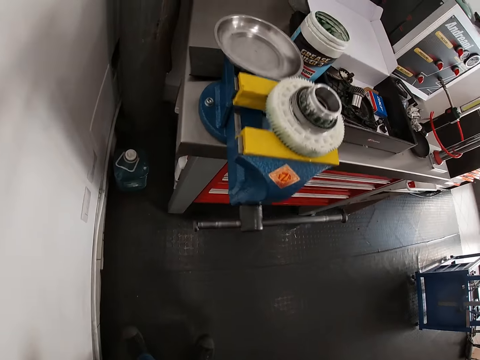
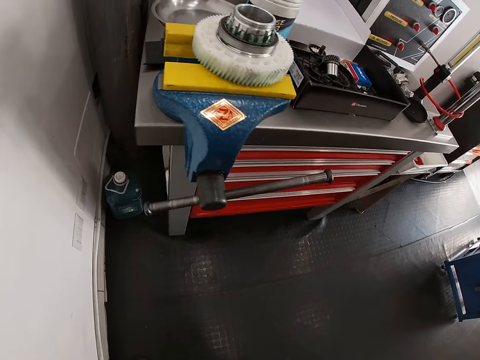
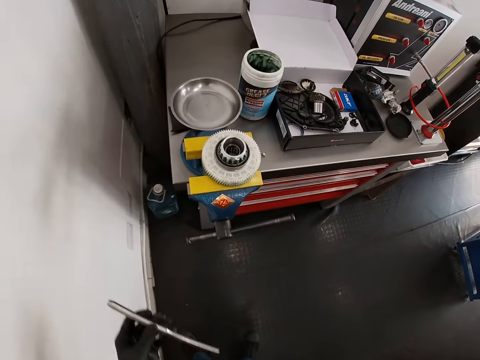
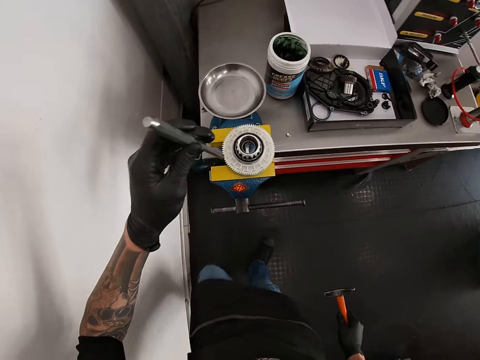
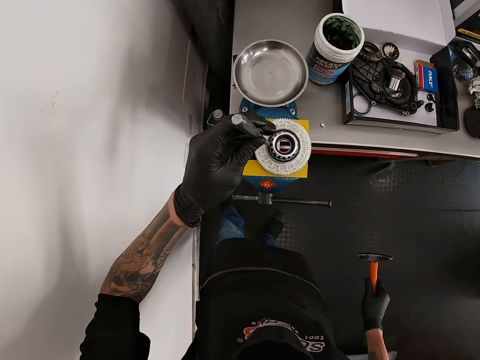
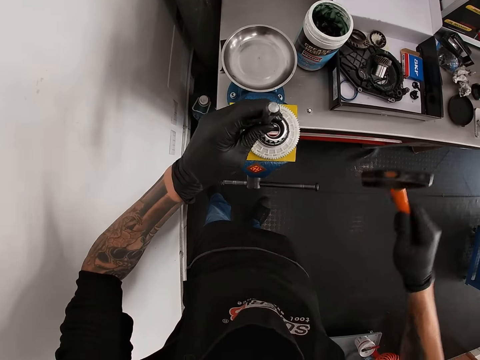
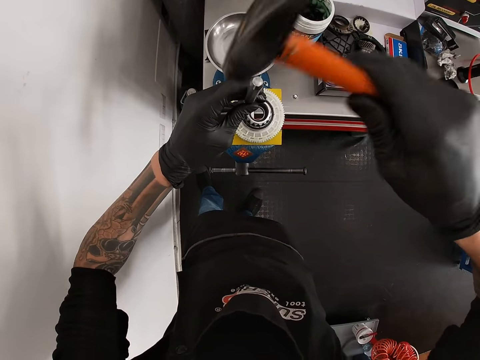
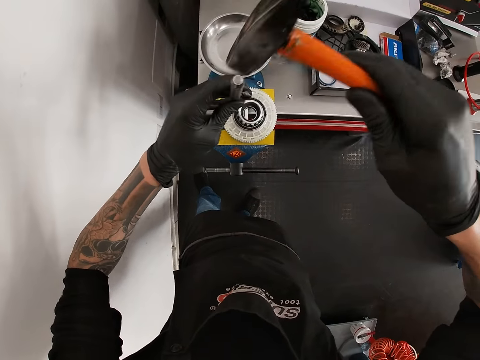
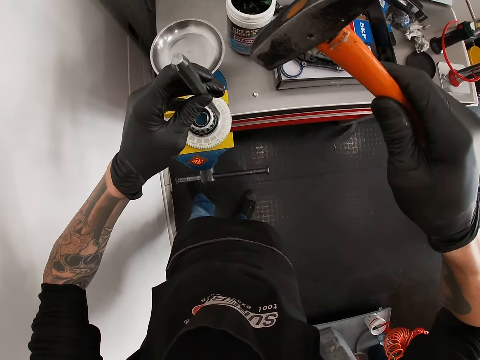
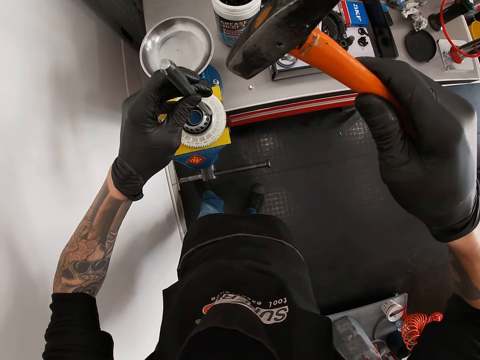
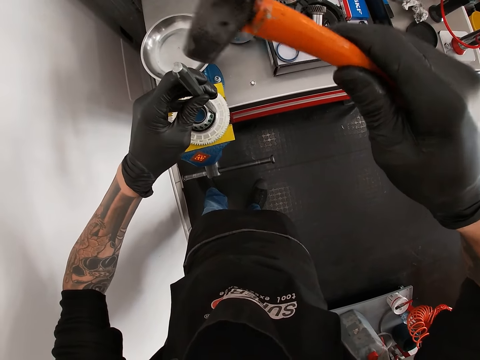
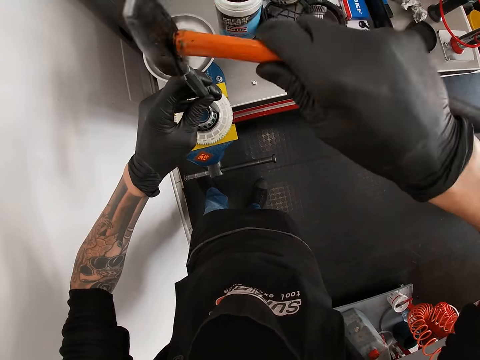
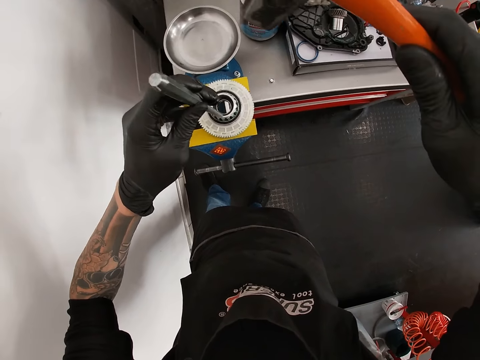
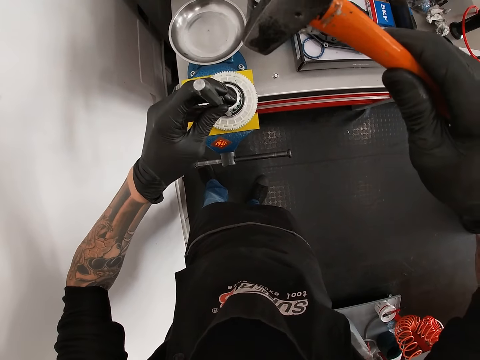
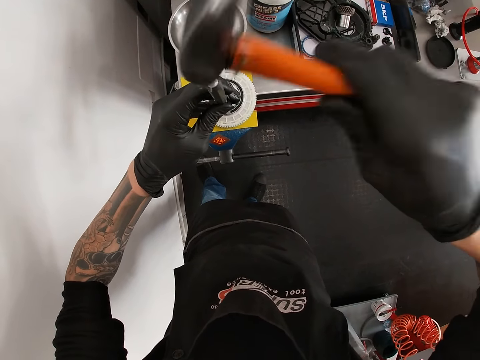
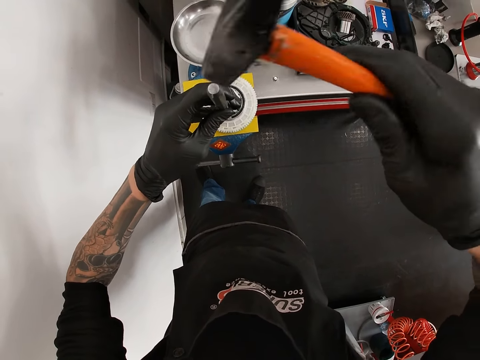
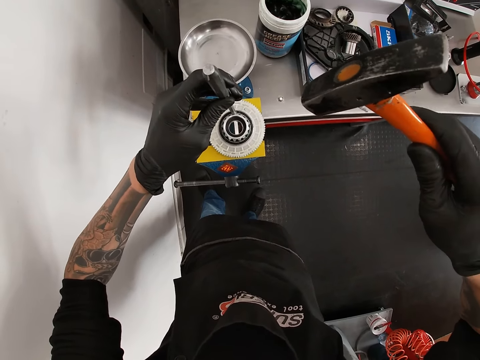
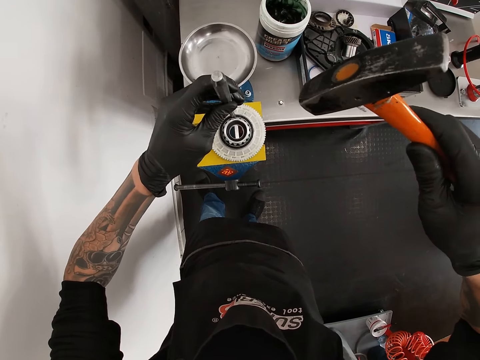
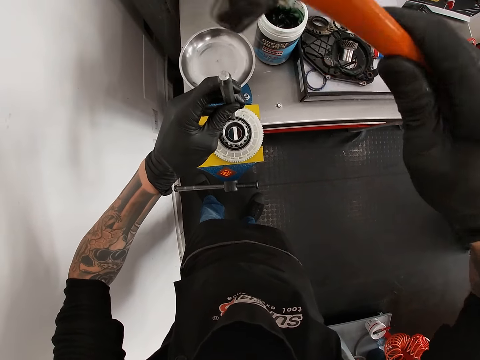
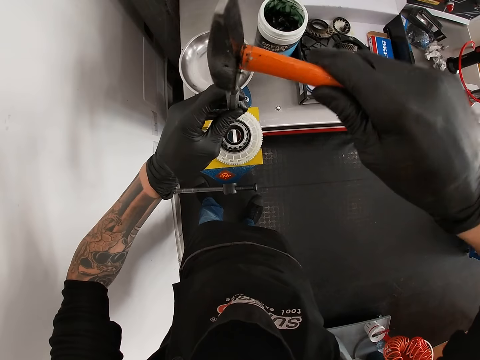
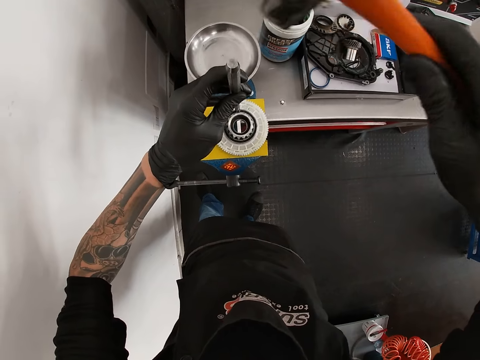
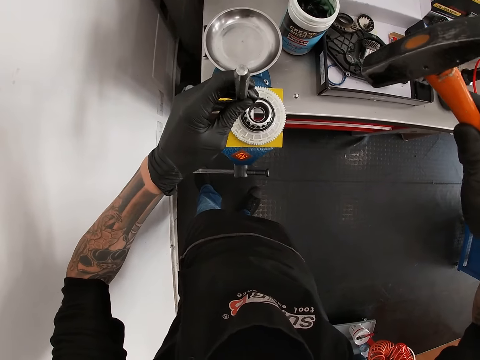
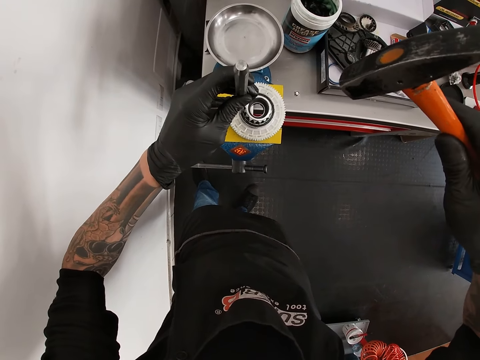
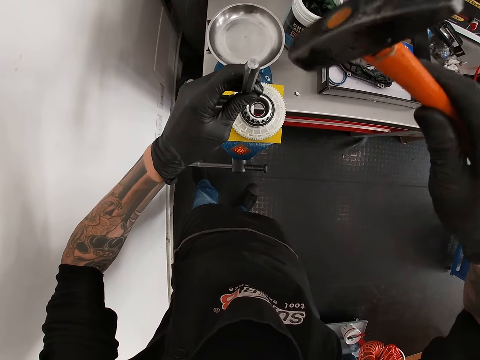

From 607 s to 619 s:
The camera wearer looks at the underside of the gear teeth on the bench vice on a tool chest. He walks around the workshop. He holds the chisel. He places the pin punch or chisel in his left hand on the gear teeth on the bench vice. He hits the pin punch in his left hand on the gear teeth with the face of the engineer's hammer in his right hand. He moves the chisel. He hits the chisel. He moves the chisel. He hits the chisel. He moves the chisel. He hits the chisel.

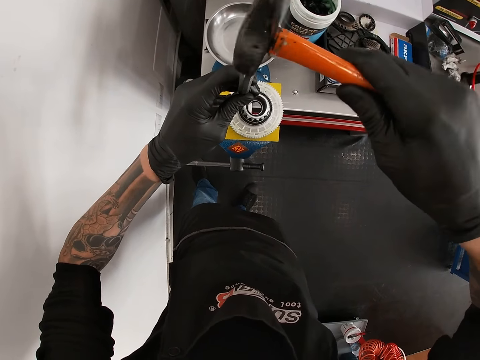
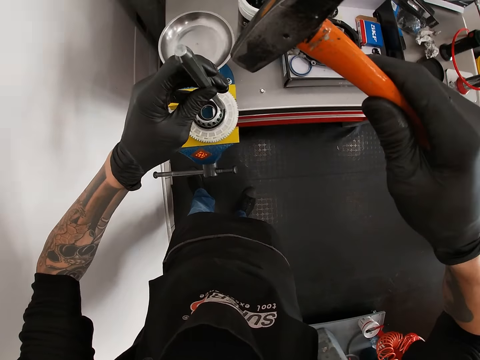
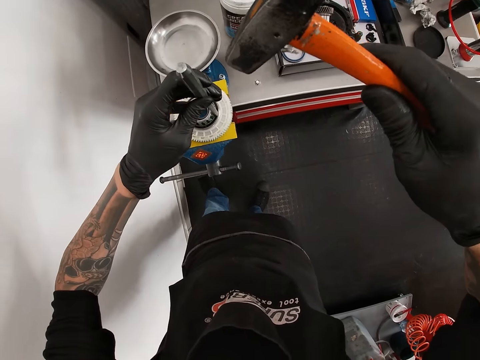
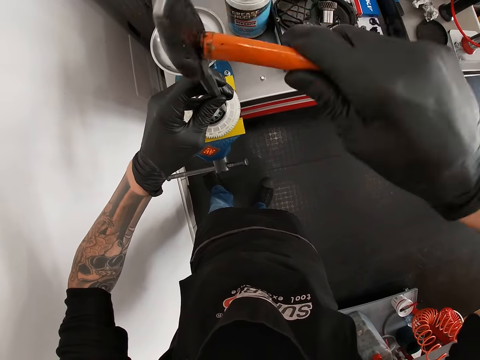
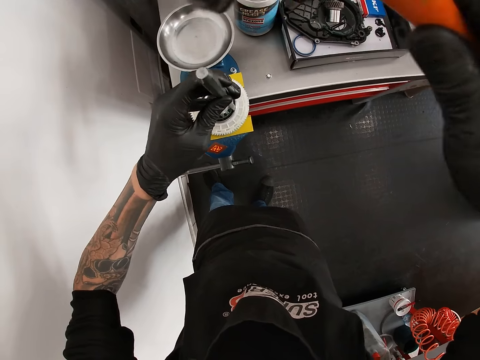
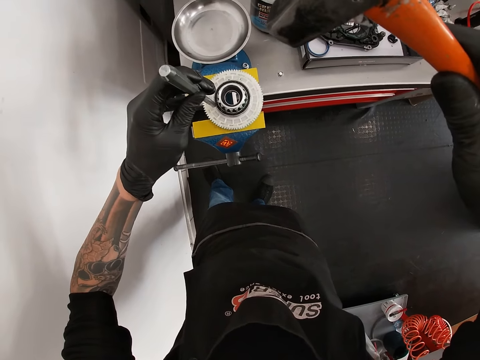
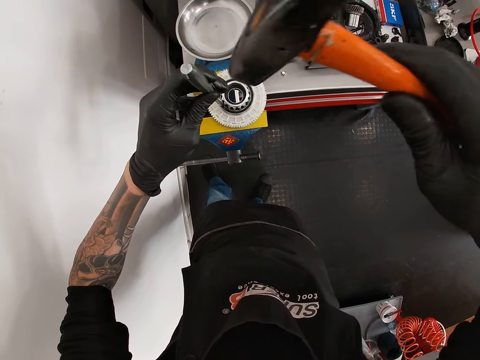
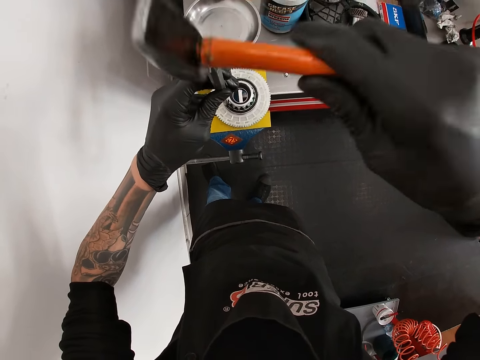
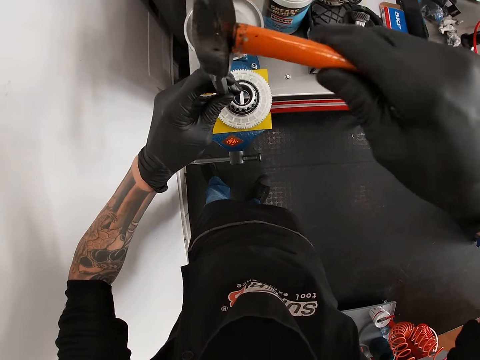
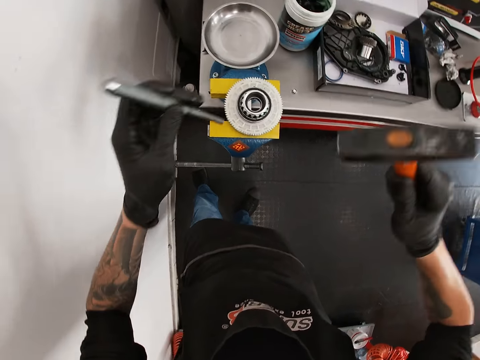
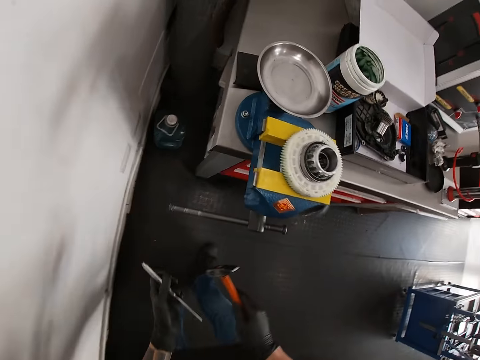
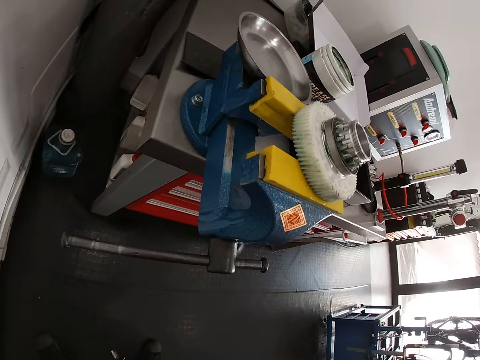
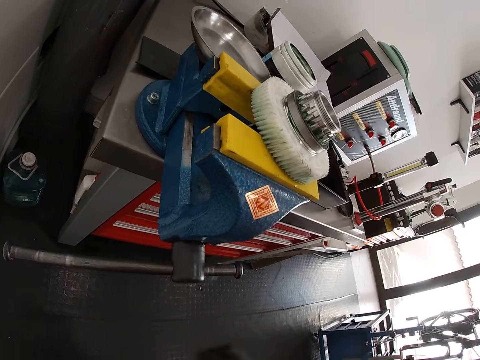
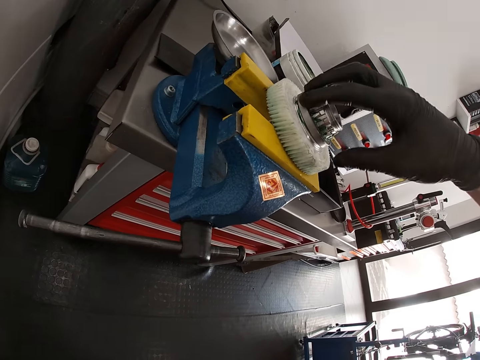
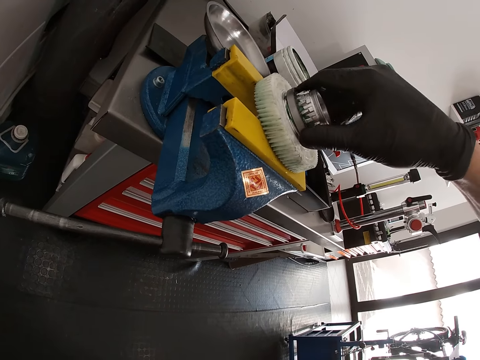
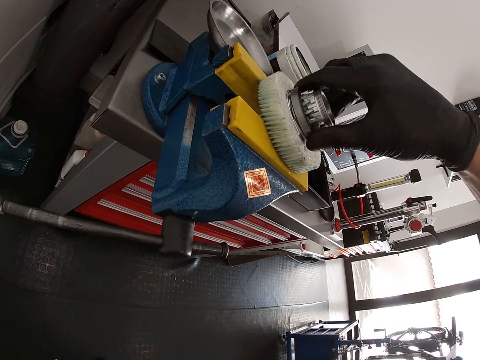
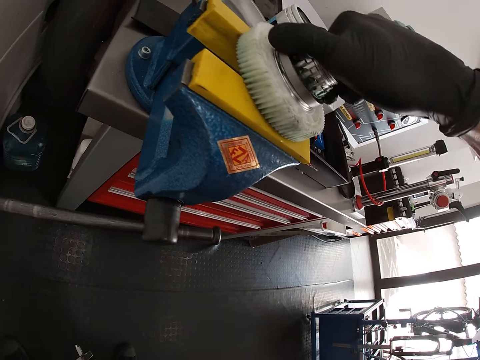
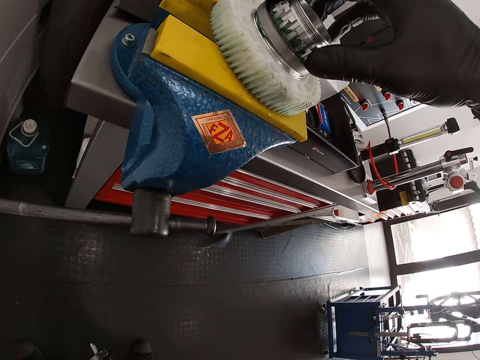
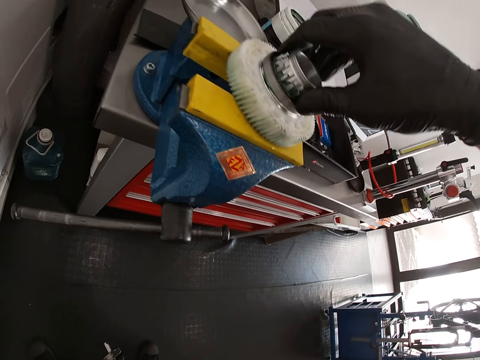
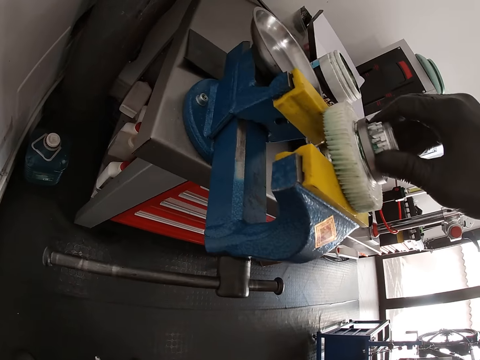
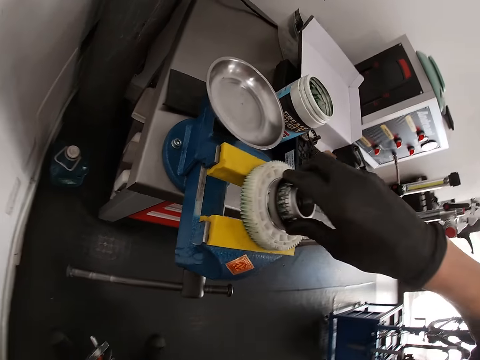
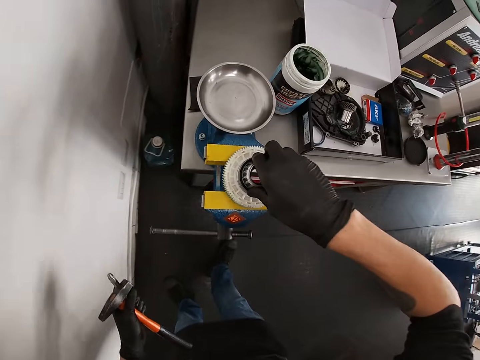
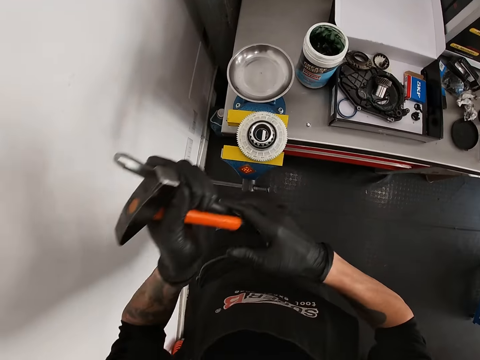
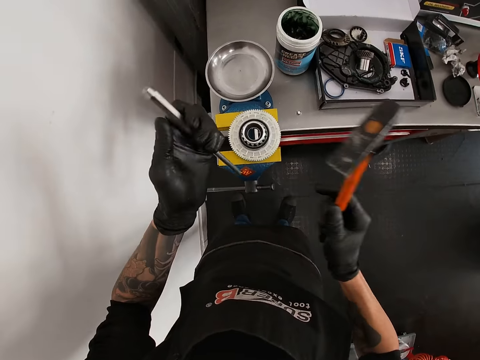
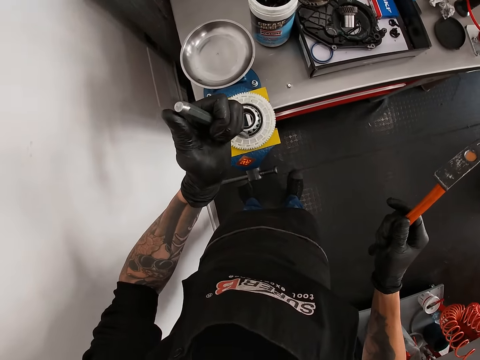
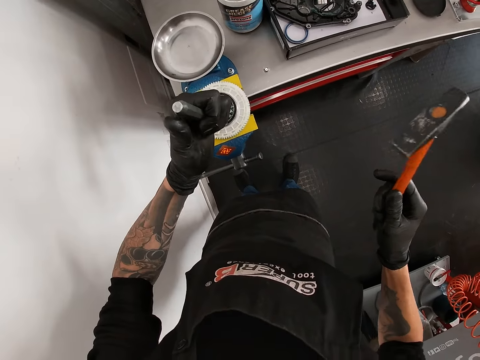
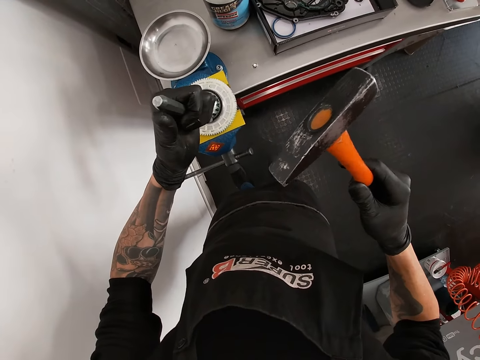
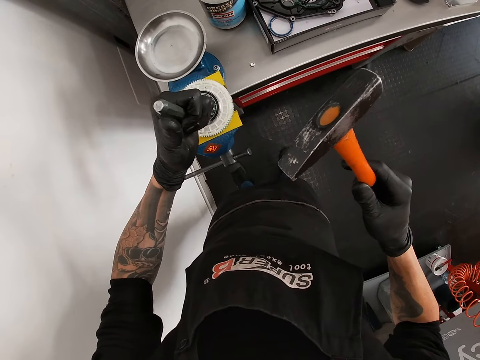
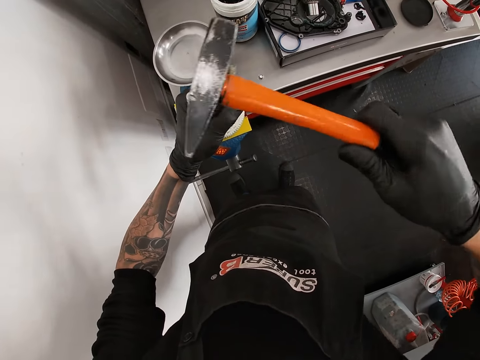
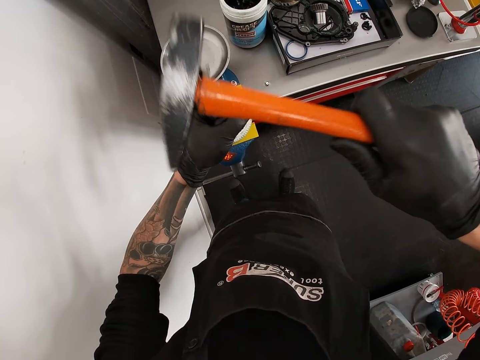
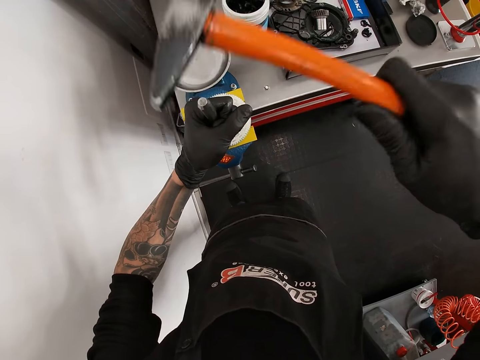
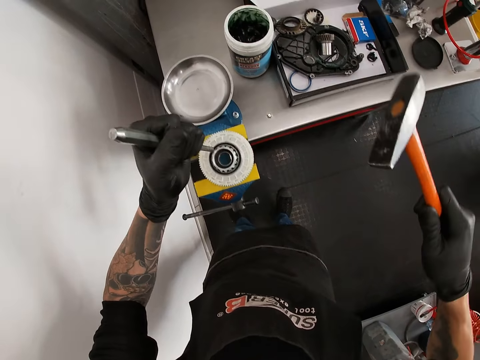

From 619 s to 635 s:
The camera wearer moves the chisel. He hits the chisel. He moves the chisel. He hits the chisel. He looks at the underside of the gear teeth on the bench vice on the tool chest. He rolls the gear teeth on the bench vice with his right hand. He holds the metal. He holds the chisel. He places the pin punch or chisel in his left hand on the gear teeth on the bench vice. He hits the pin punch in his left hand on the gear teeth with the cheek of the engineer's hammer in his right hand.
